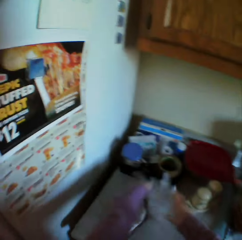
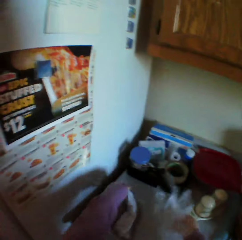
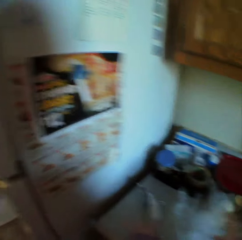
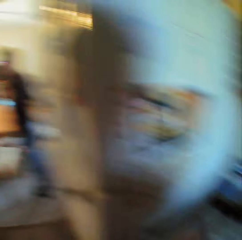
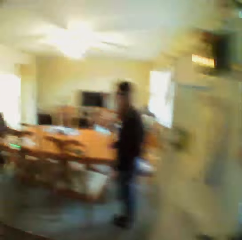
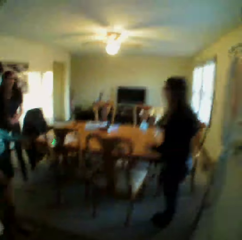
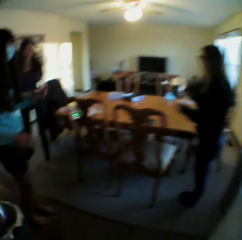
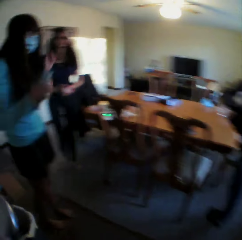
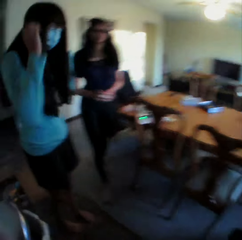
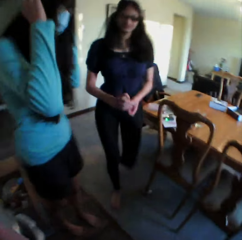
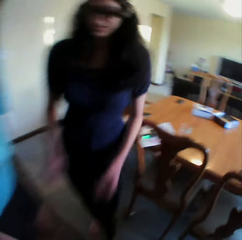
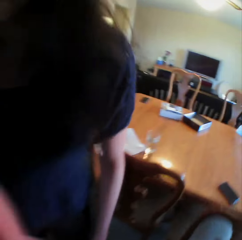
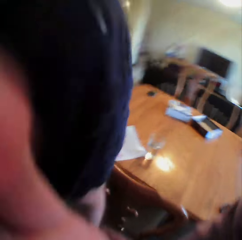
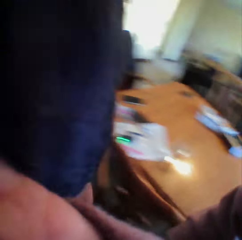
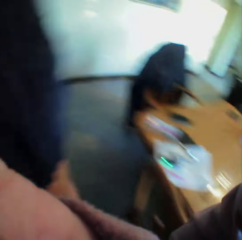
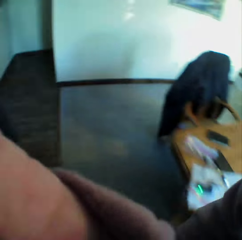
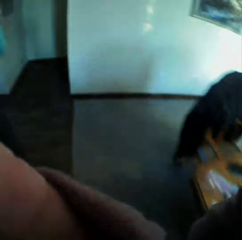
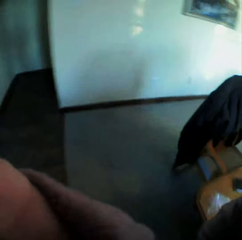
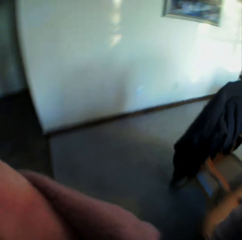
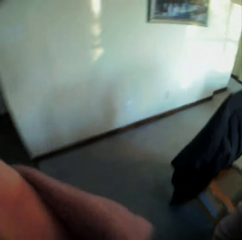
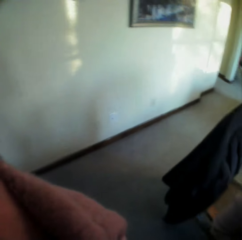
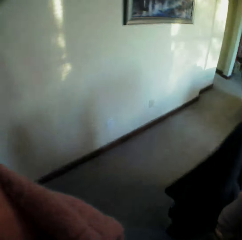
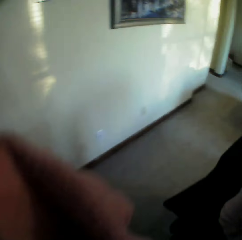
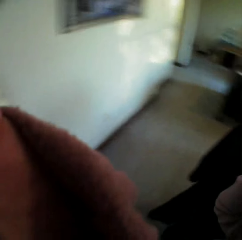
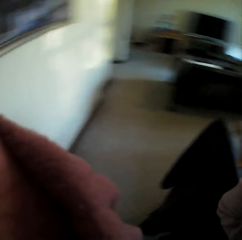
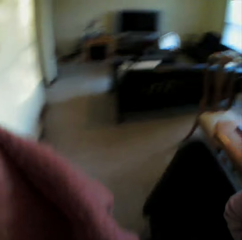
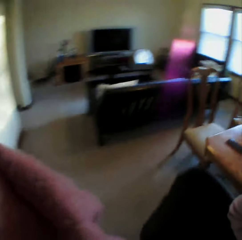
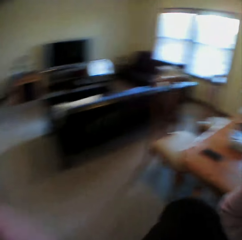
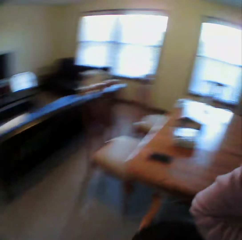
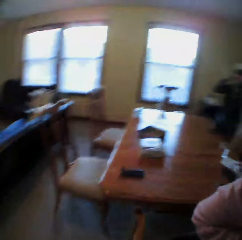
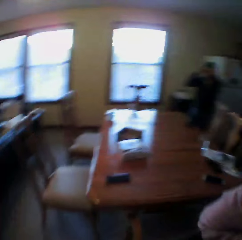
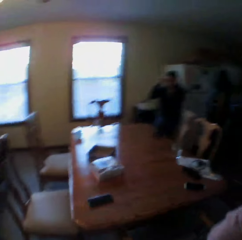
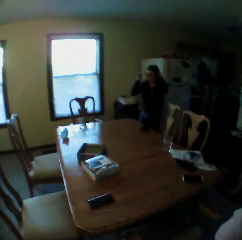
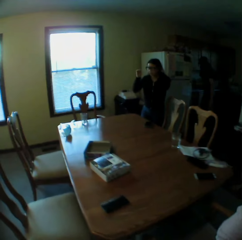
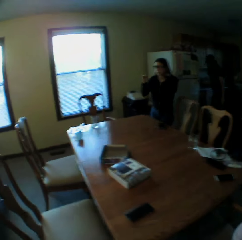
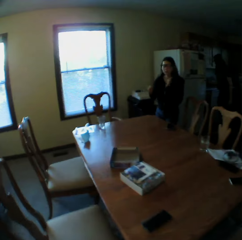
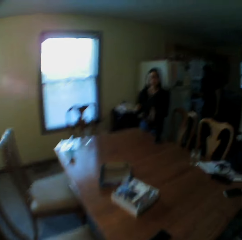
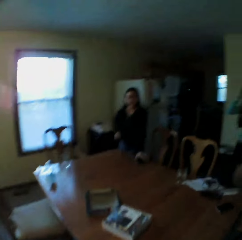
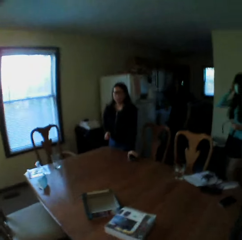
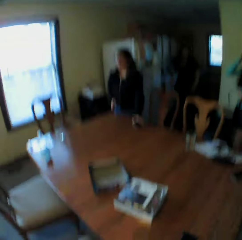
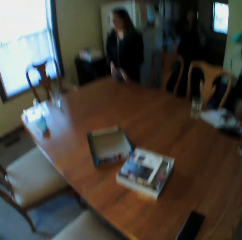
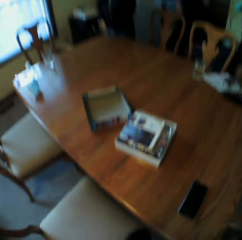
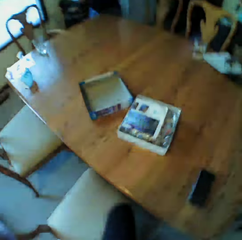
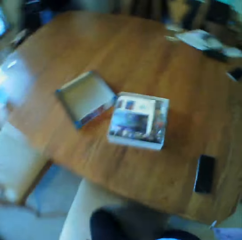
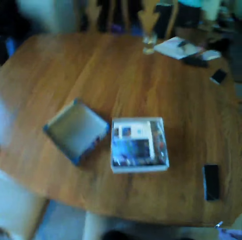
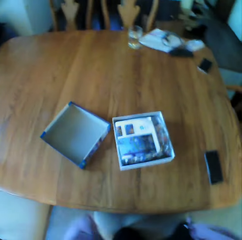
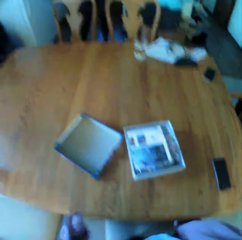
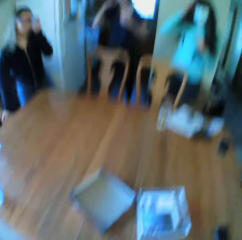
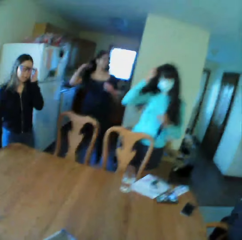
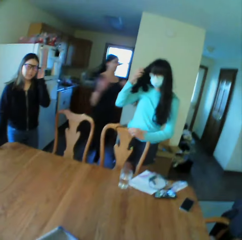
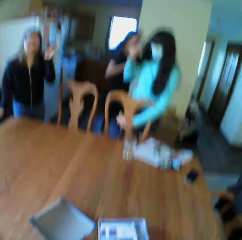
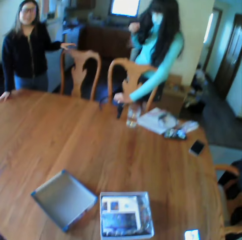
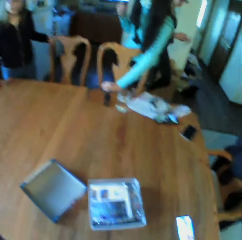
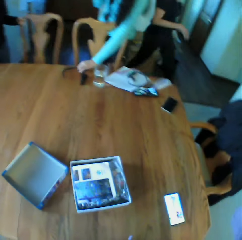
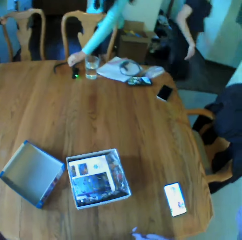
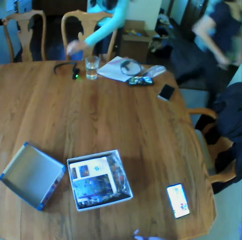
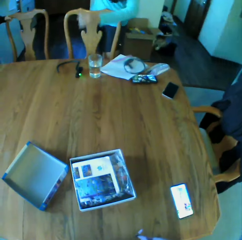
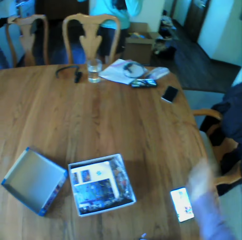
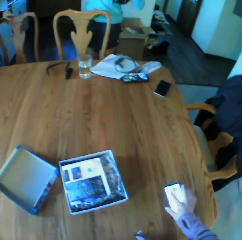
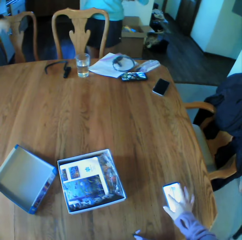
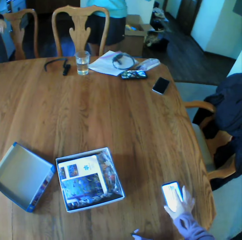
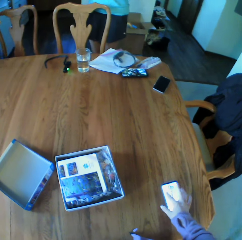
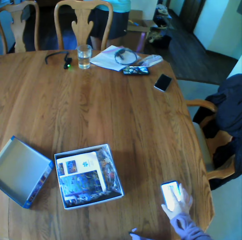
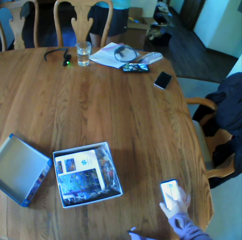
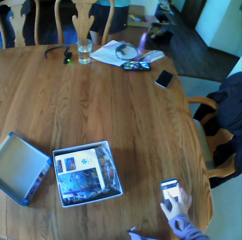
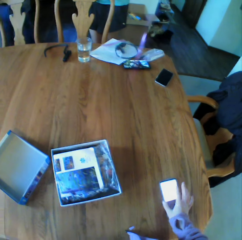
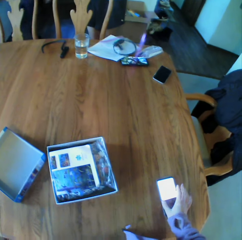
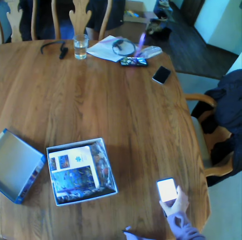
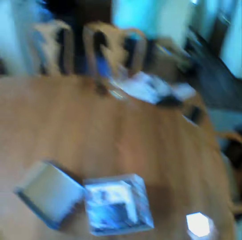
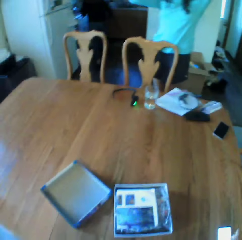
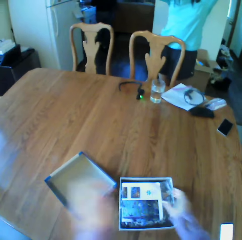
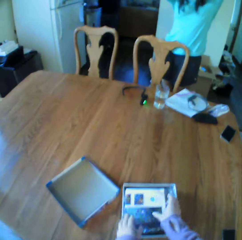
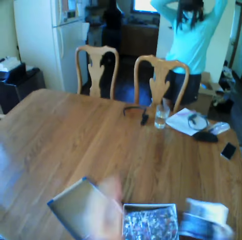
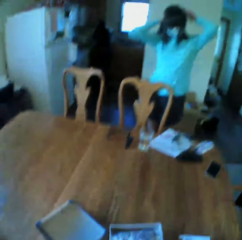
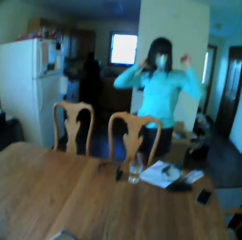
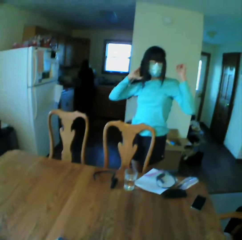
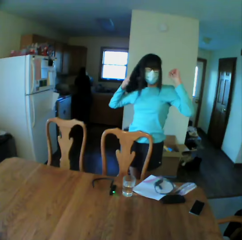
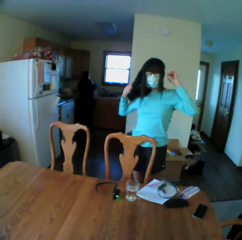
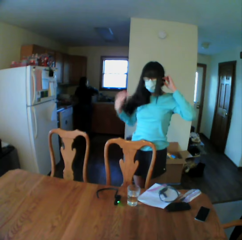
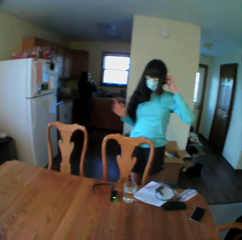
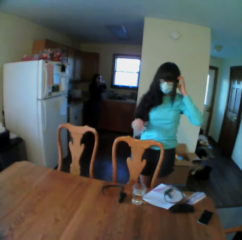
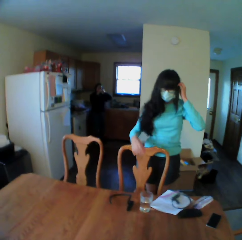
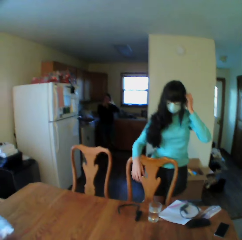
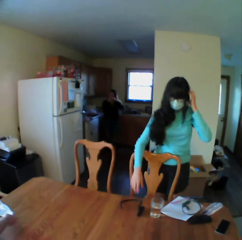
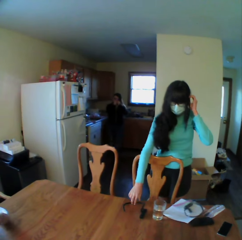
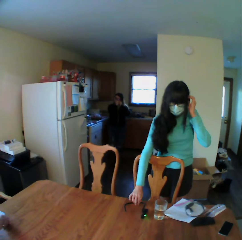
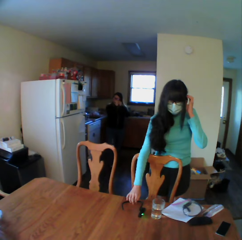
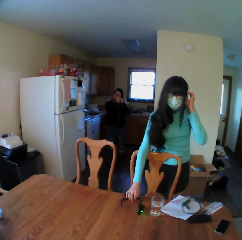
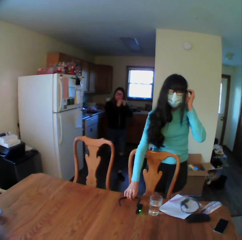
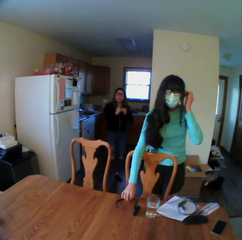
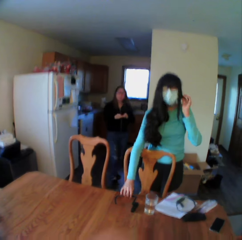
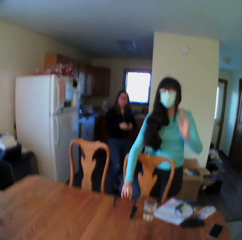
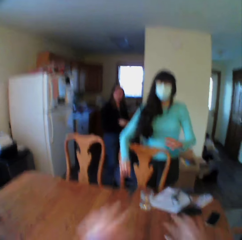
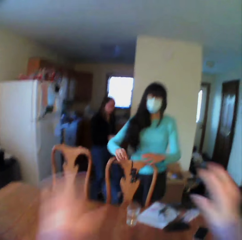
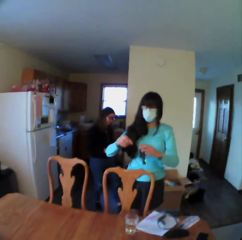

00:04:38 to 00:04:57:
The camera wearer puts the nylon gloves on the table. They remove the gloves. They walk around. A woman walks around. The camera wearer walks around. They scroll their phone. They open the box. Another woman makes something.

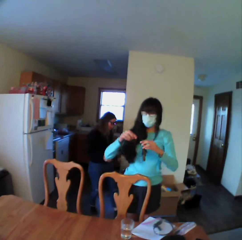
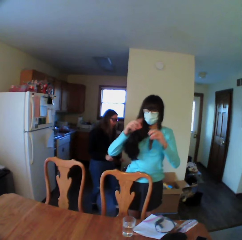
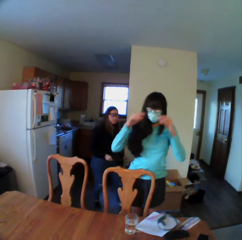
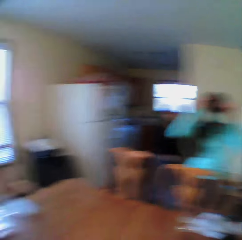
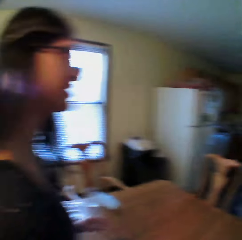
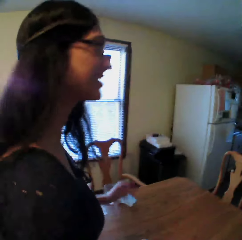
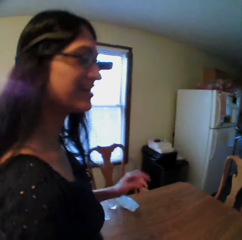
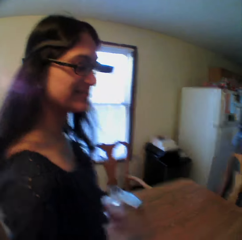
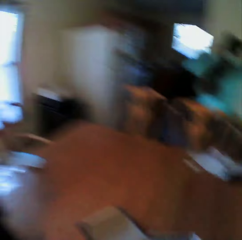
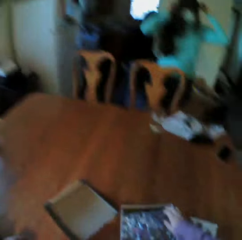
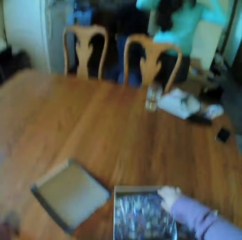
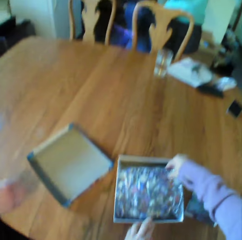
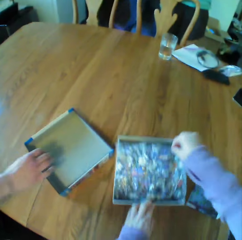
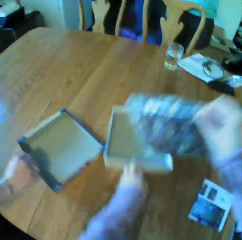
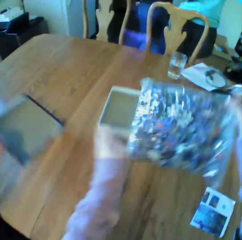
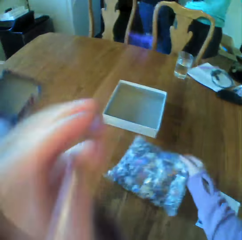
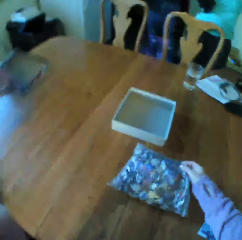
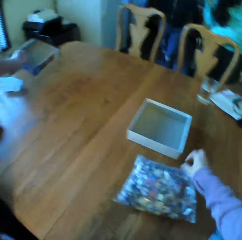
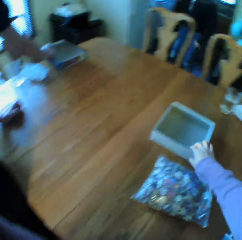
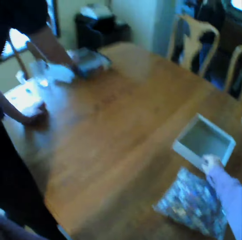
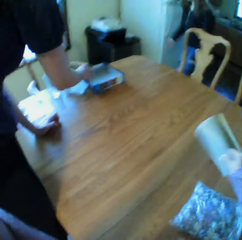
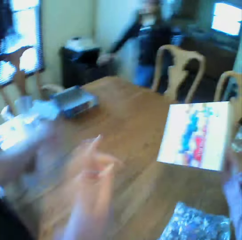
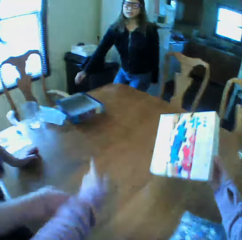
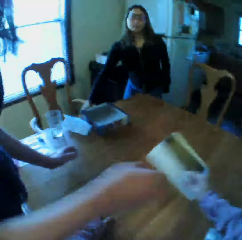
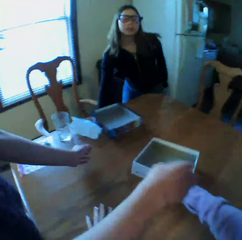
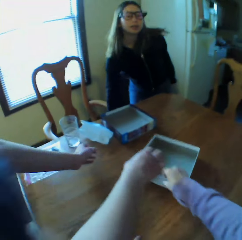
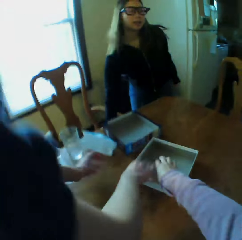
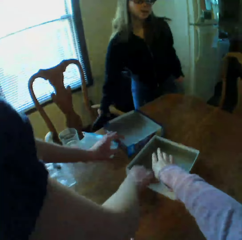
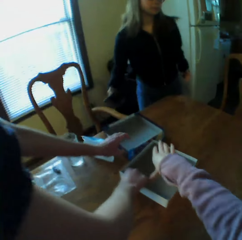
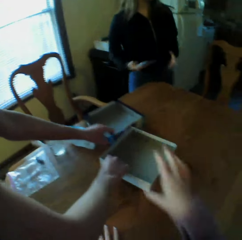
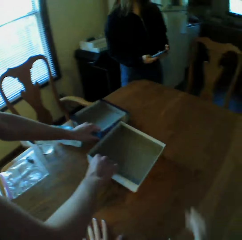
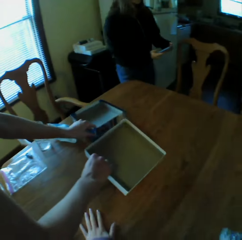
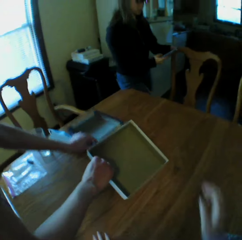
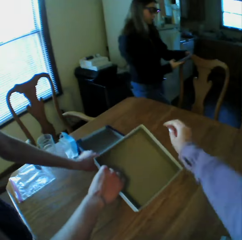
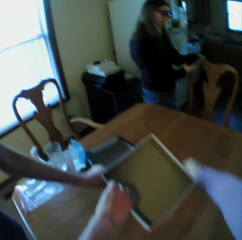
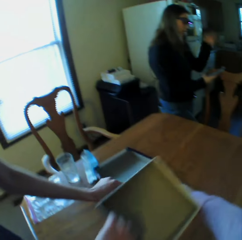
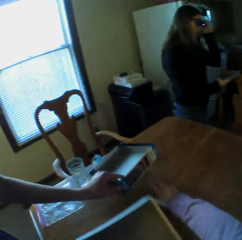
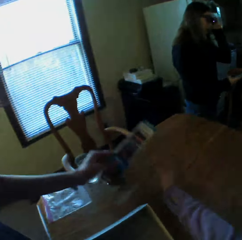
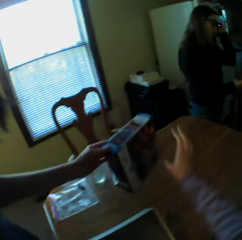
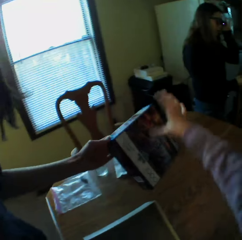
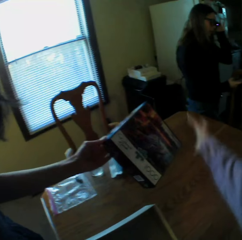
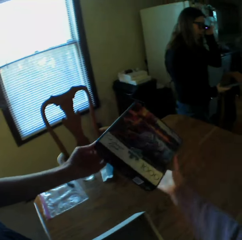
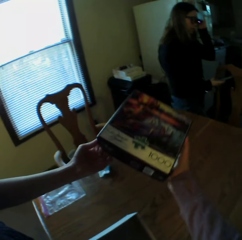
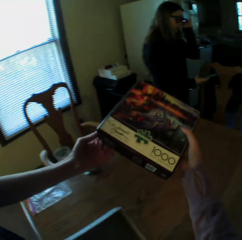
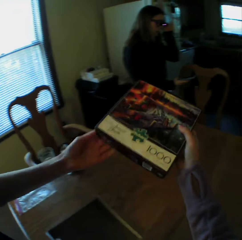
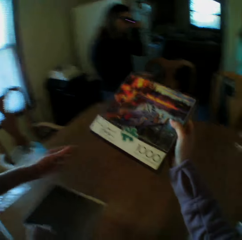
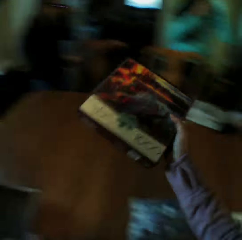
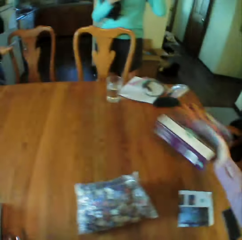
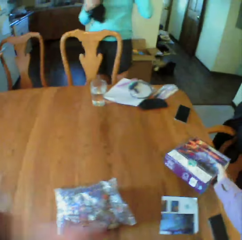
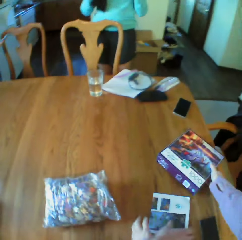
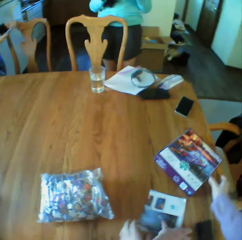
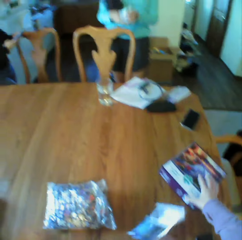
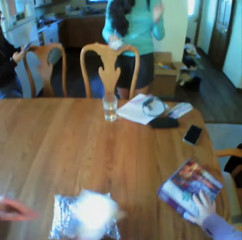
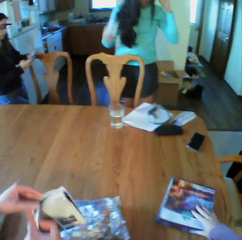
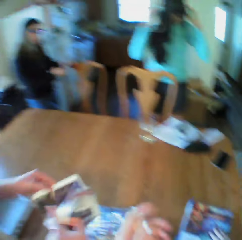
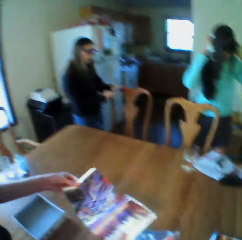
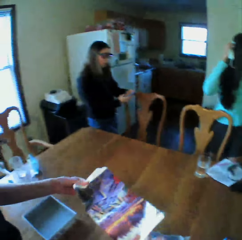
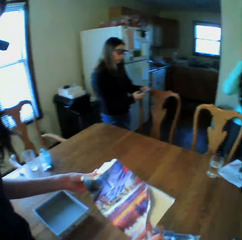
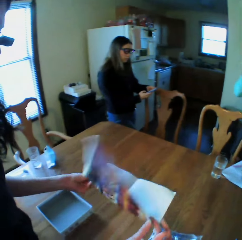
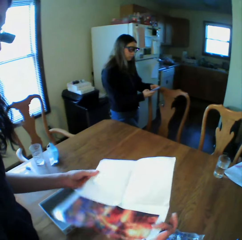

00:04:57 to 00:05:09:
The camera wearer looks around. They pick the sealed board game items and put the sealed board game items on the table. They pick the paper. They pick the board game materials package. A person picks the board game materials package box. The camera wearer picks the board game material package box from the person. They put the board game materials package box on the table. They move the box. They give the board game manual to another person.
